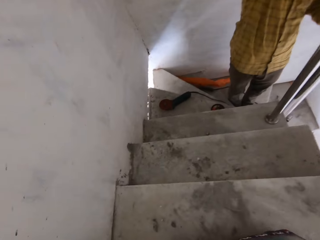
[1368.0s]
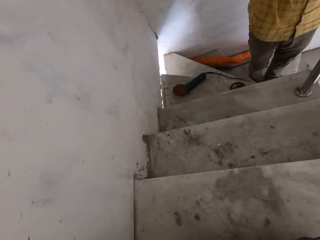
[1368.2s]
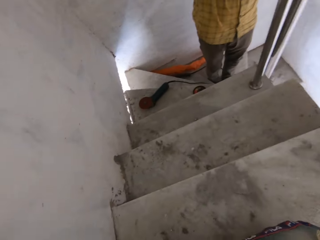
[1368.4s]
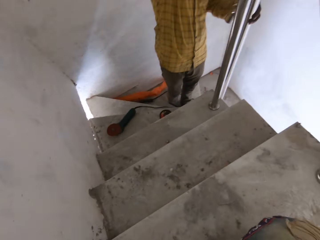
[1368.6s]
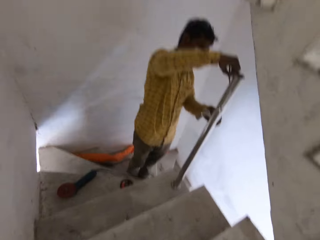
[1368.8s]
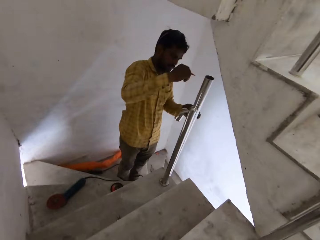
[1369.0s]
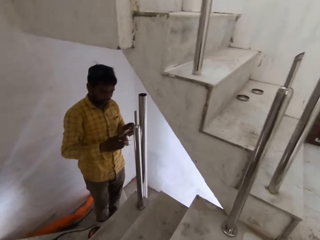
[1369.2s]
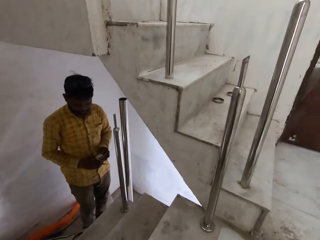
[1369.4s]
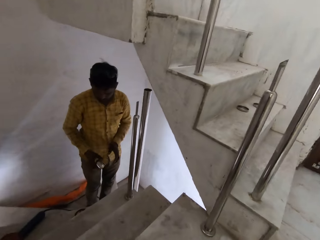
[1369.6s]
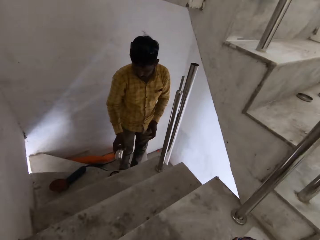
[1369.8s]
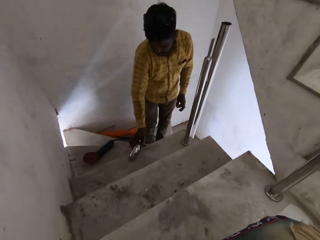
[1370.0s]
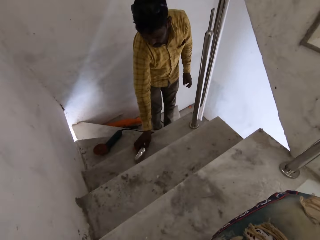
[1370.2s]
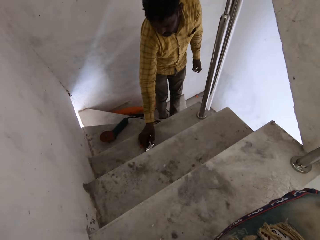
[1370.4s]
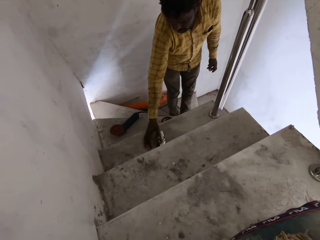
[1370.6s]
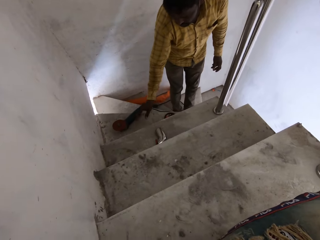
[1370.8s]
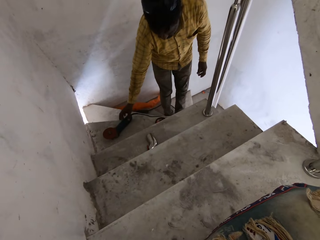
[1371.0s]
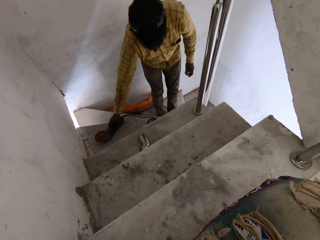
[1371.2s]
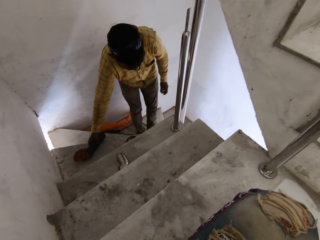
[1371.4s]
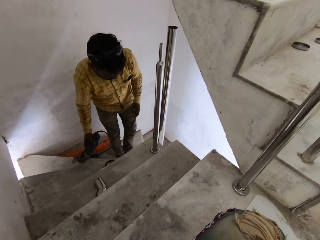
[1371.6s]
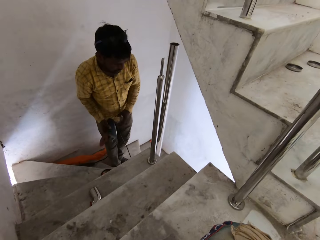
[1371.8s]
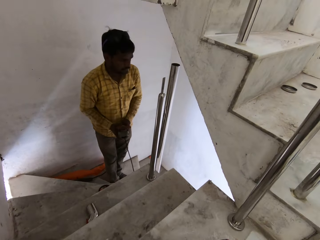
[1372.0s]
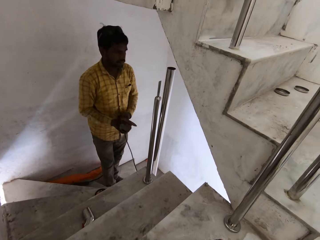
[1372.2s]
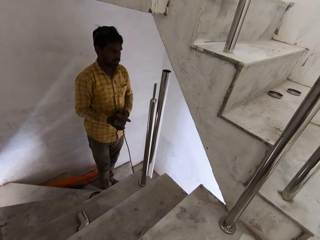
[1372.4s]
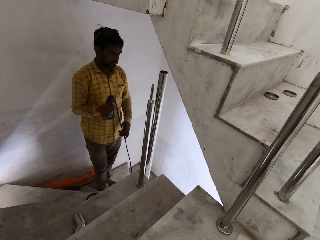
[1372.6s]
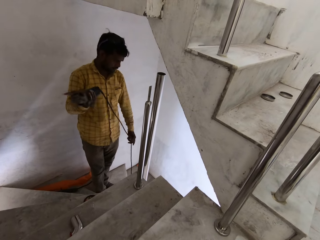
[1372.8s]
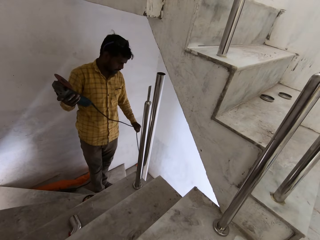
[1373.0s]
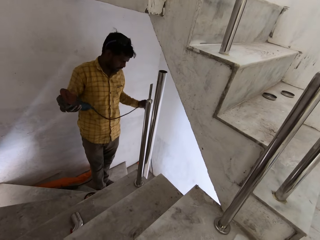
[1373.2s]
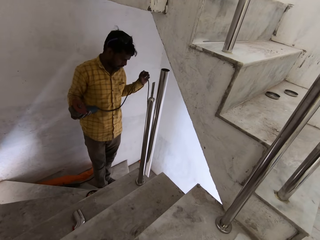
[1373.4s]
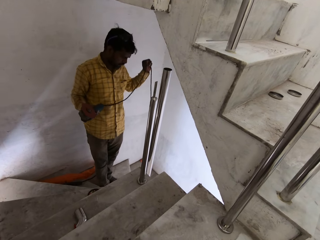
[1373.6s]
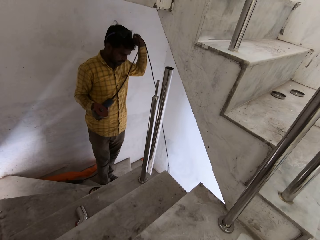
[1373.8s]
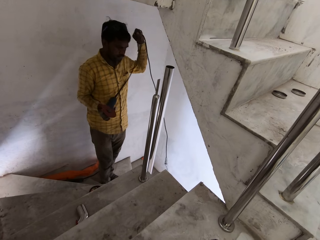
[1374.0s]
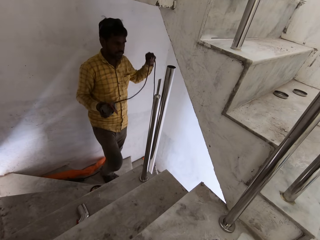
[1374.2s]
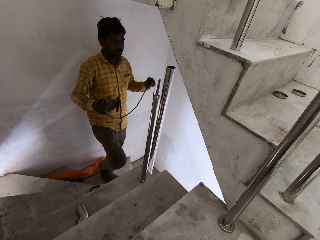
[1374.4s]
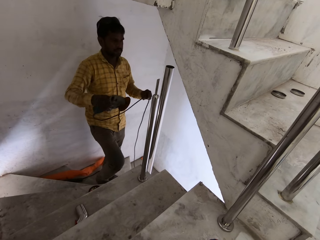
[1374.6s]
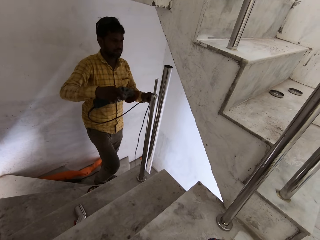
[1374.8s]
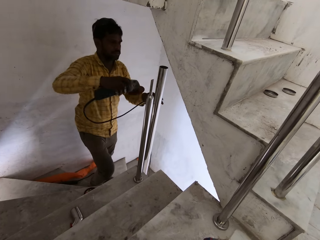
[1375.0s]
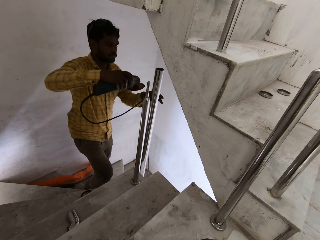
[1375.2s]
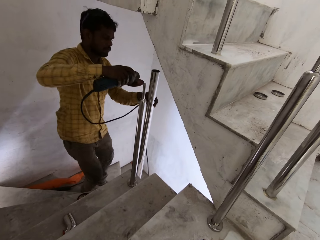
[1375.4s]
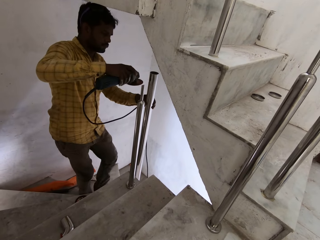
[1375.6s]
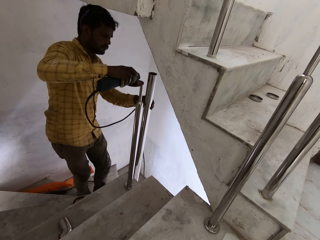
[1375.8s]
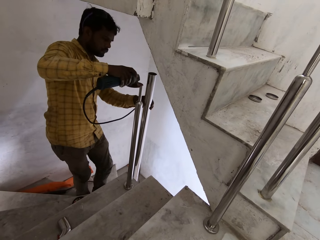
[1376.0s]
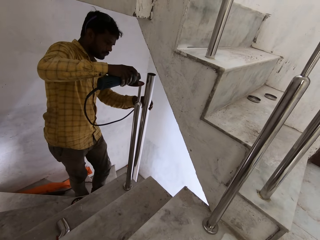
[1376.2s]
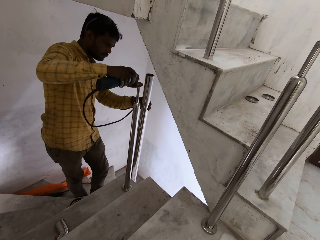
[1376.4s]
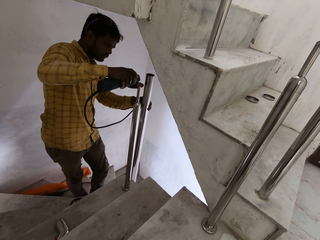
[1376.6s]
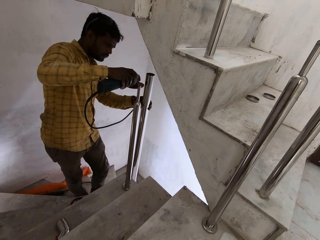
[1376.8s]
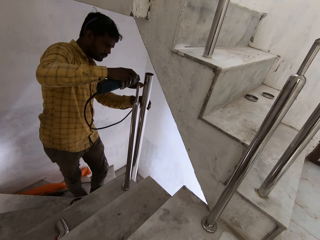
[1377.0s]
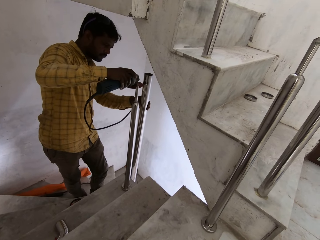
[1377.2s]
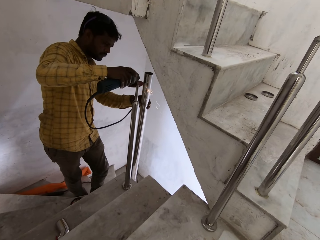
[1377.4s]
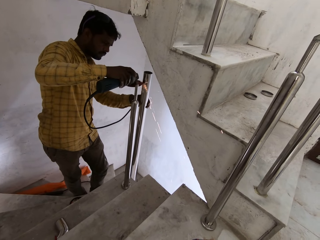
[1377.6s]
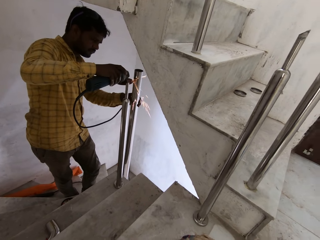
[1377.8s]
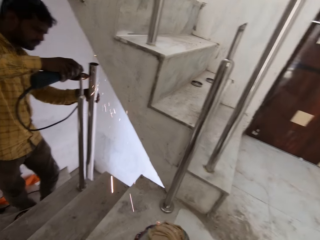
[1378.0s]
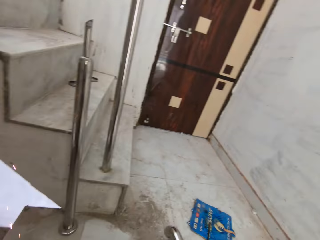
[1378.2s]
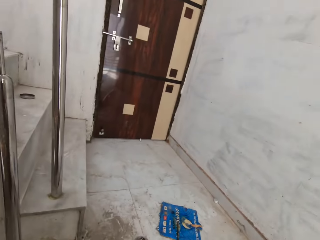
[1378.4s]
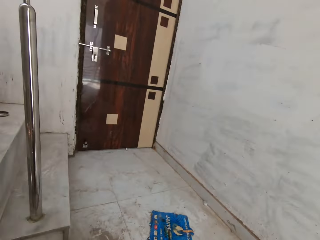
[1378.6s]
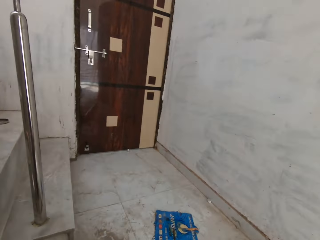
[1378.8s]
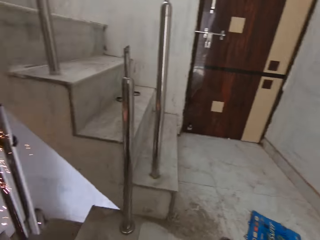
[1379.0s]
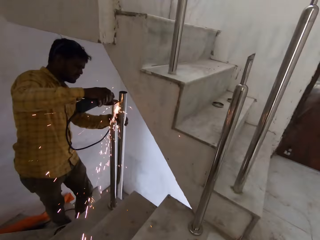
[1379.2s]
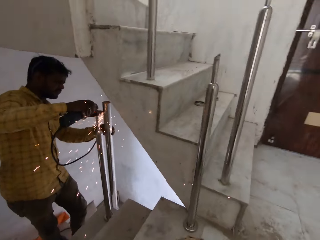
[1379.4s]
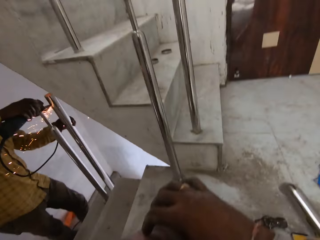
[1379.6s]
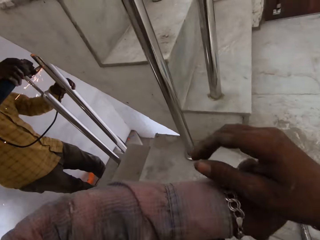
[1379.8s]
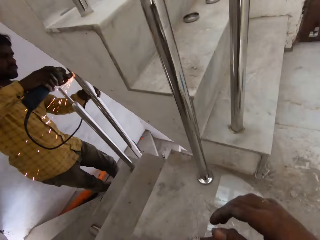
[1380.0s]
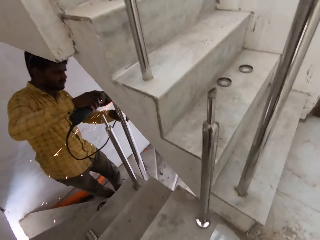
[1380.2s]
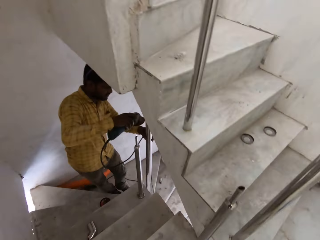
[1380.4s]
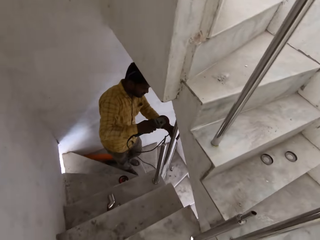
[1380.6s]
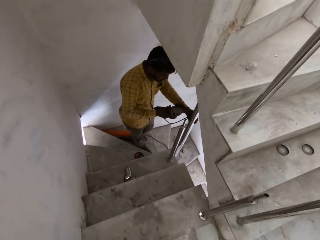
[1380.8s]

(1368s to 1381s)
The camera wearer passes the elbow fitting from his left hand to his right hand. A man places the elbow fitting on a tread of the flight of stairs with his right hand. The man picks up an electric angle grinder from a tread on the flight of stairs with his right hand. The camera wearer stares at the man. The man holds the electric angle grinder with his right hand and its wire with his left hand. The camera wearer pulls the wire of the electric angle grinder in his right hand with his left hand. The man holds the newel with his left hand. The man cuts the newel in his left hand with the angle grinder in his right hand.

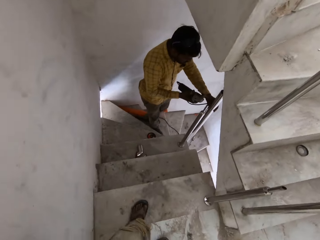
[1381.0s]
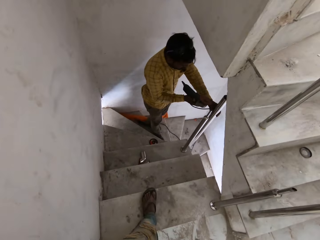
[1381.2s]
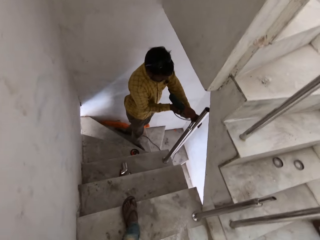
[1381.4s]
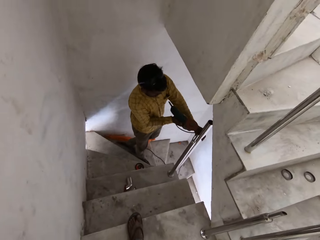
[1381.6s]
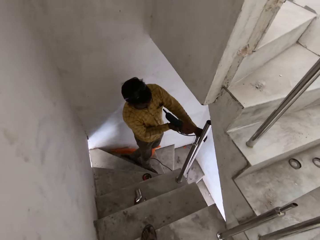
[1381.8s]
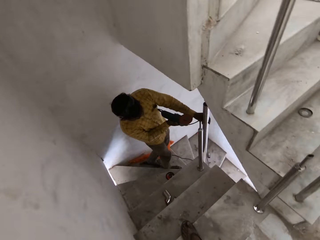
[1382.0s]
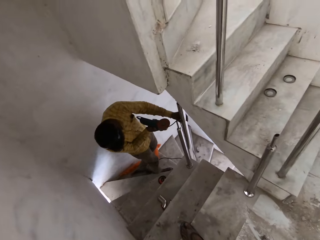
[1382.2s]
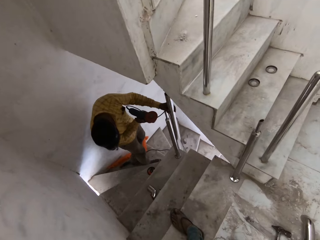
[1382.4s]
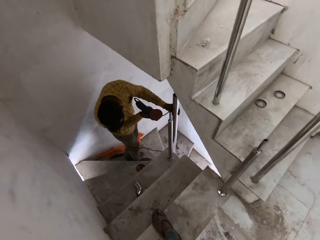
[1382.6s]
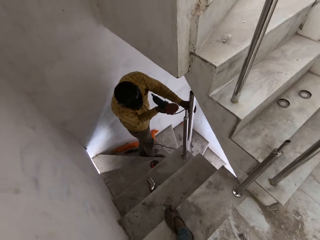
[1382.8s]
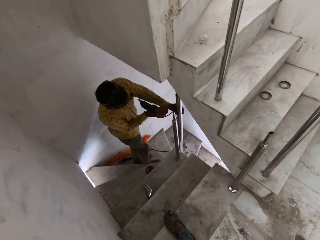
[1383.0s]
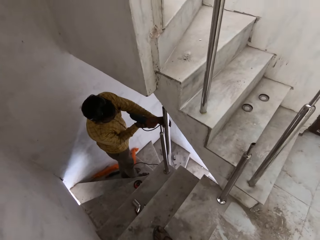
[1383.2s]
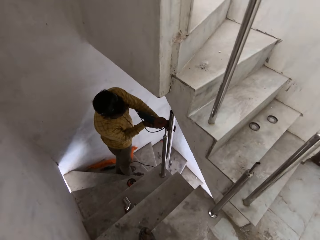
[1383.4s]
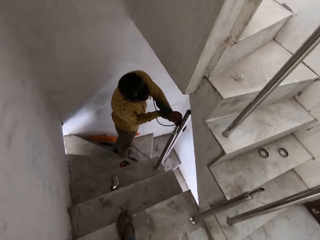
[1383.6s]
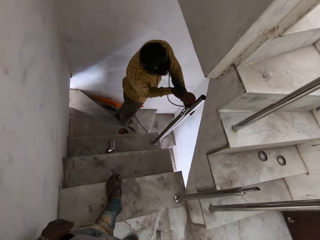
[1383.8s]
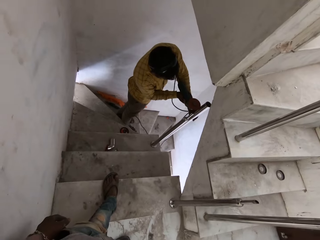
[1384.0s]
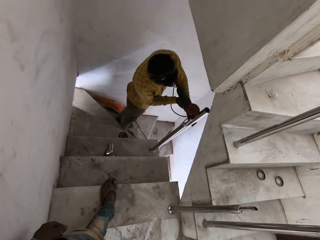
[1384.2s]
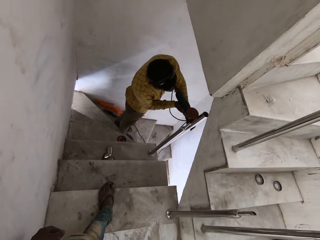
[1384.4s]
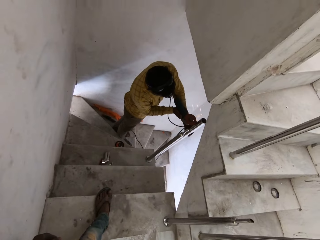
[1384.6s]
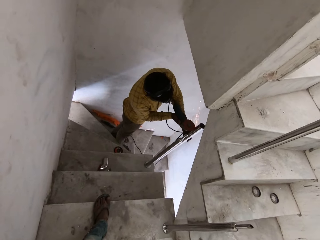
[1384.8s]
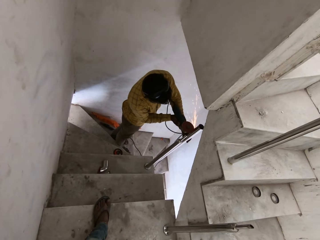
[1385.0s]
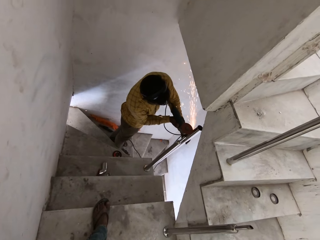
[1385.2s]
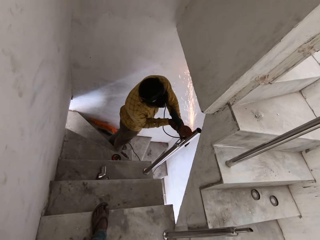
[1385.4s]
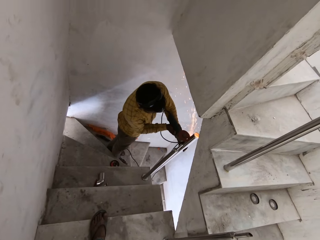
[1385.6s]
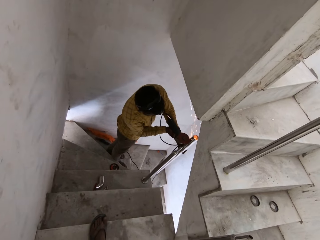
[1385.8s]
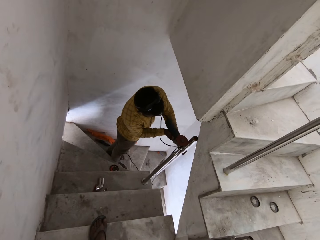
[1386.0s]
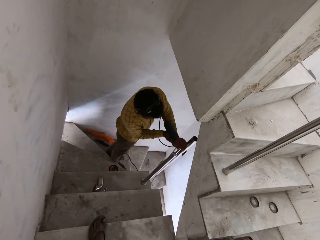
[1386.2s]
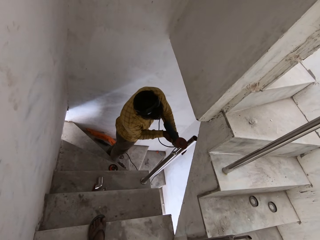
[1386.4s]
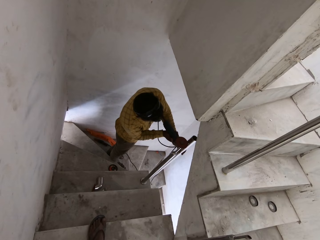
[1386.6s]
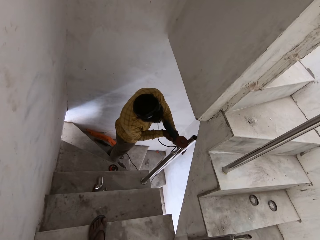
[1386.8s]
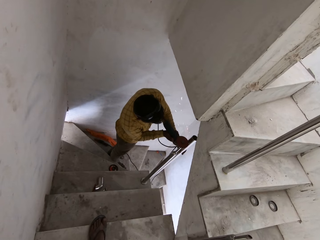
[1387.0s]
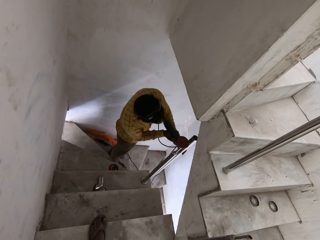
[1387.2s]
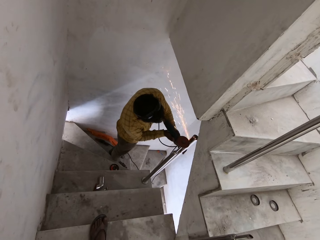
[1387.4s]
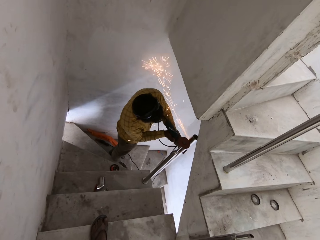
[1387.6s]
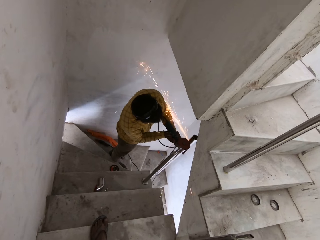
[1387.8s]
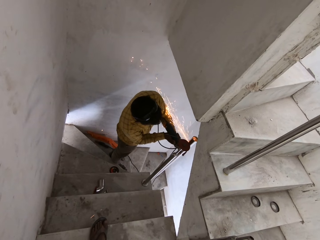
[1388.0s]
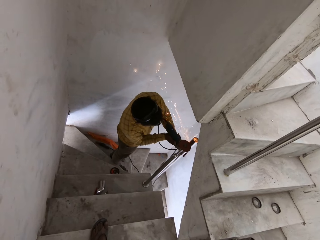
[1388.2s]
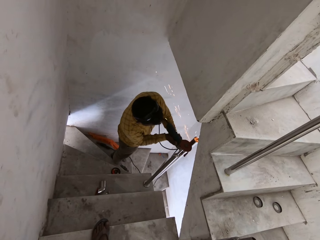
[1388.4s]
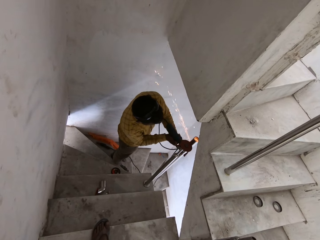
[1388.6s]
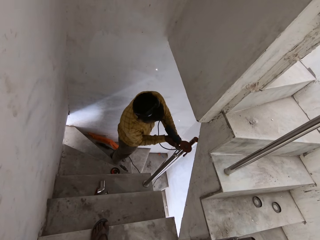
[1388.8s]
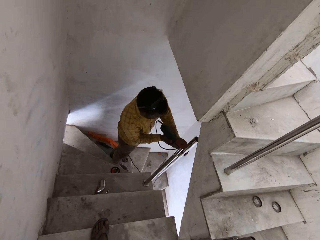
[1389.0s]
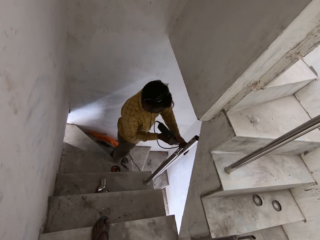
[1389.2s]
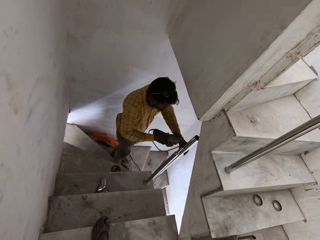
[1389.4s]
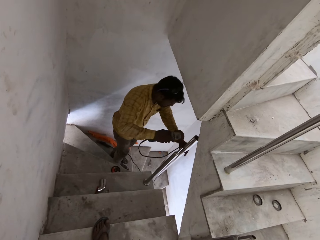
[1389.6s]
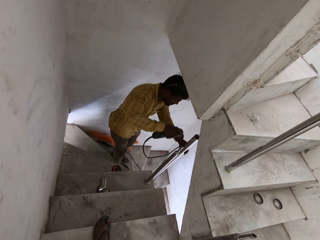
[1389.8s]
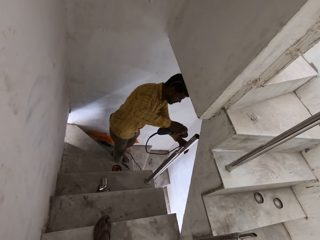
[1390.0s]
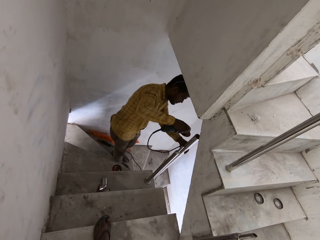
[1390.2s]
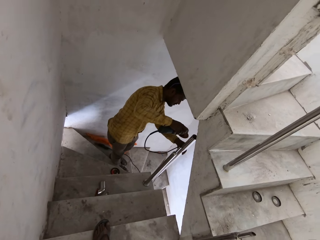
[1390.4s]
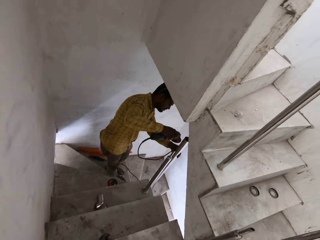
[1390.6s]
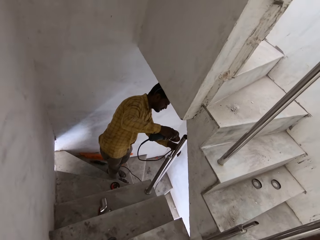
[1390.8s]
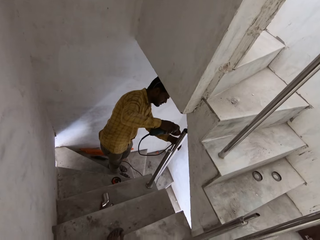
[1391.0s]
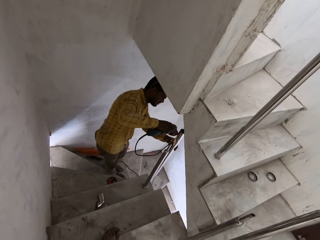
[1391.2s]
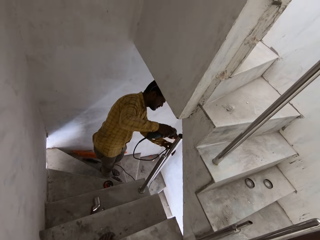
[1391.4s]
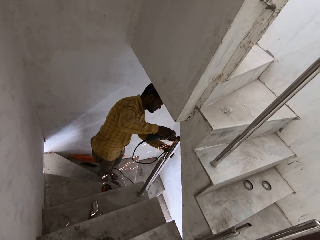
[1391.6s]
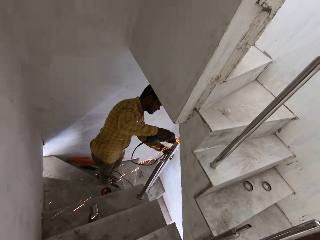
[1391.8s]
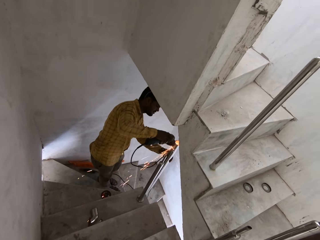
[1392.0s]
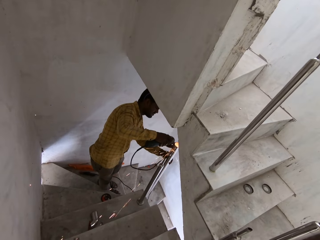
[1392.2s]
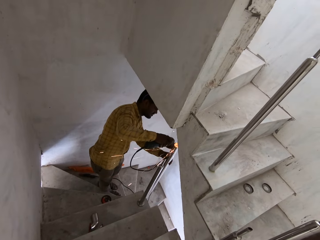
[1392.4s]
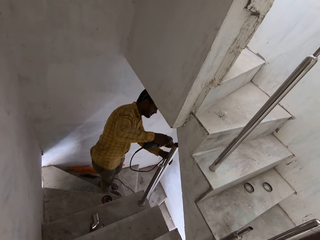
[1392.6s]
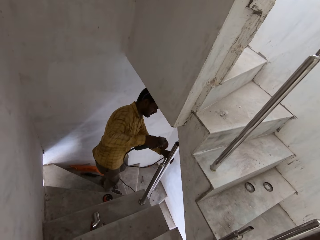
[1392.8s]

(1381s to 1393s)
A man cuts the newel in his left hand with the angle grinder in his right hand. He does this repeatedly.
